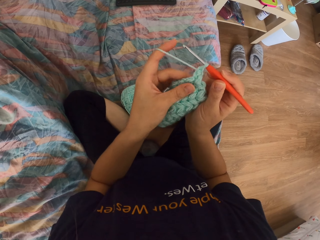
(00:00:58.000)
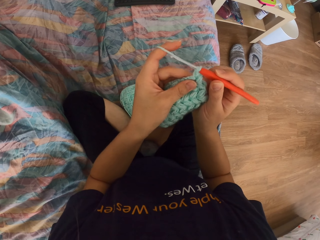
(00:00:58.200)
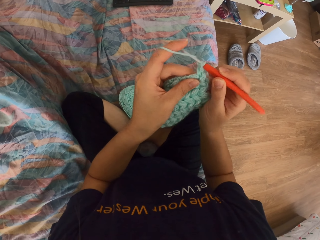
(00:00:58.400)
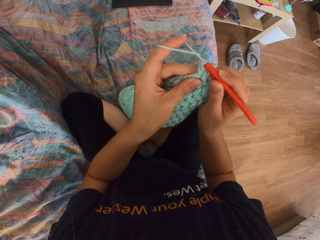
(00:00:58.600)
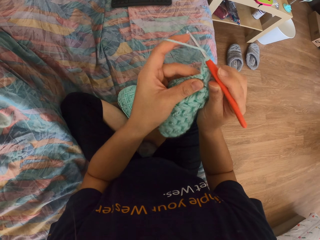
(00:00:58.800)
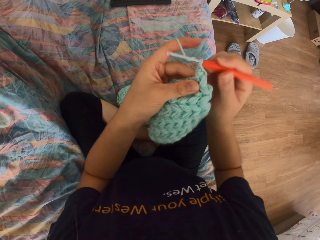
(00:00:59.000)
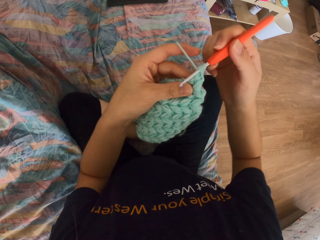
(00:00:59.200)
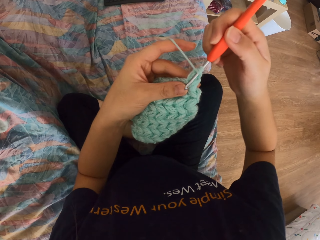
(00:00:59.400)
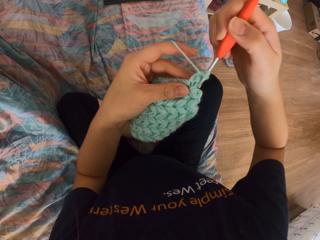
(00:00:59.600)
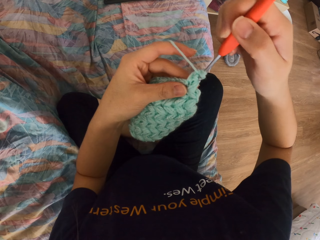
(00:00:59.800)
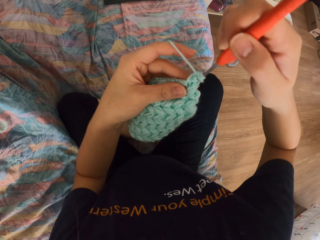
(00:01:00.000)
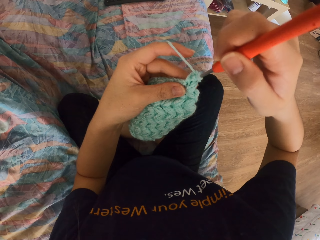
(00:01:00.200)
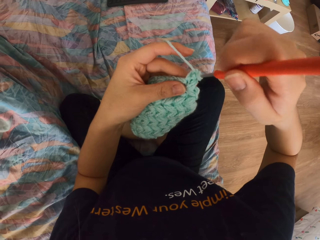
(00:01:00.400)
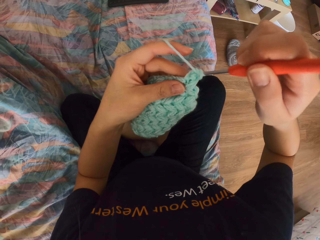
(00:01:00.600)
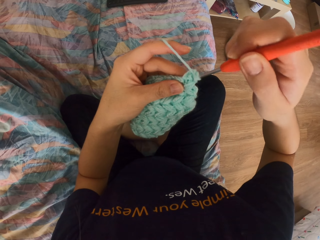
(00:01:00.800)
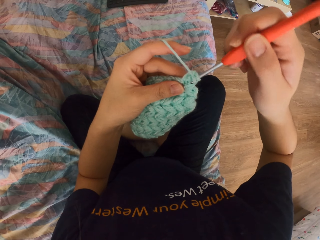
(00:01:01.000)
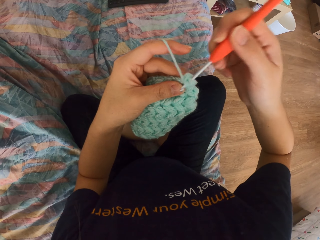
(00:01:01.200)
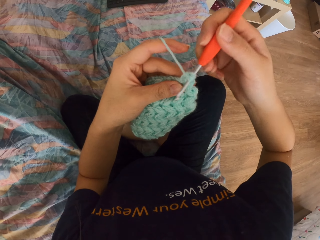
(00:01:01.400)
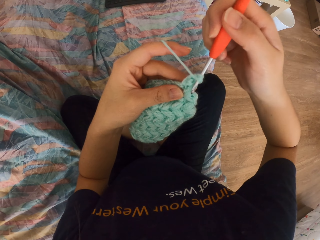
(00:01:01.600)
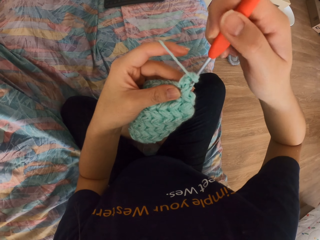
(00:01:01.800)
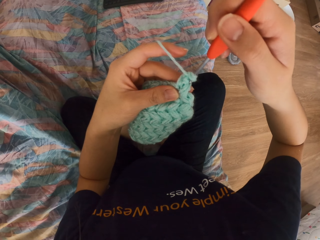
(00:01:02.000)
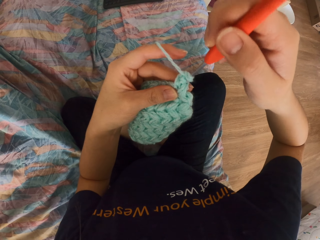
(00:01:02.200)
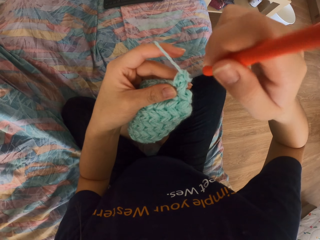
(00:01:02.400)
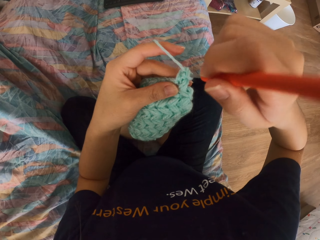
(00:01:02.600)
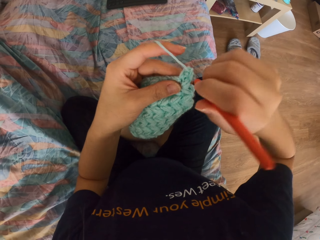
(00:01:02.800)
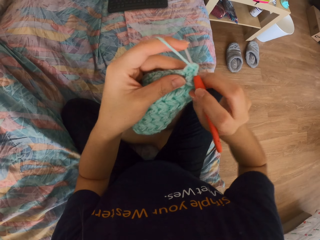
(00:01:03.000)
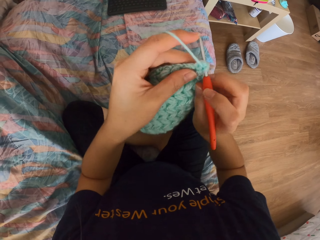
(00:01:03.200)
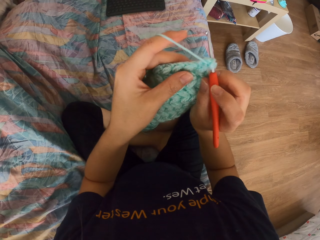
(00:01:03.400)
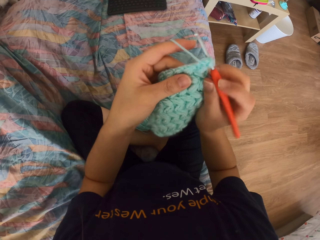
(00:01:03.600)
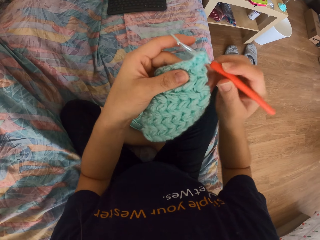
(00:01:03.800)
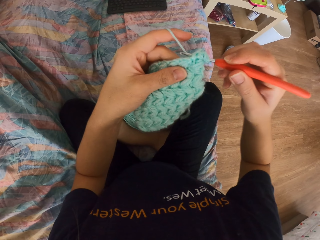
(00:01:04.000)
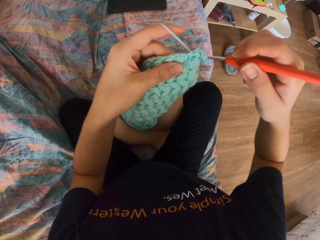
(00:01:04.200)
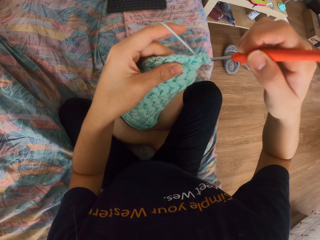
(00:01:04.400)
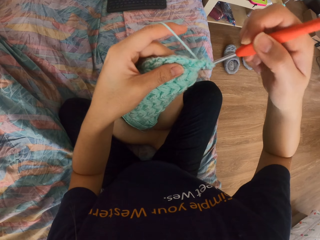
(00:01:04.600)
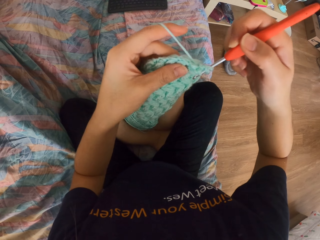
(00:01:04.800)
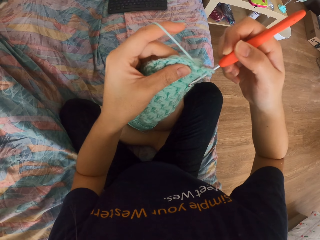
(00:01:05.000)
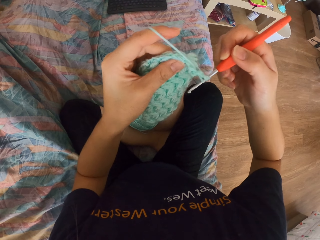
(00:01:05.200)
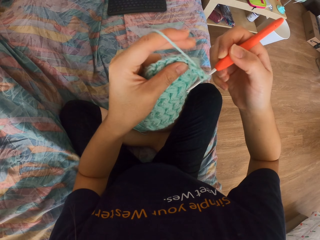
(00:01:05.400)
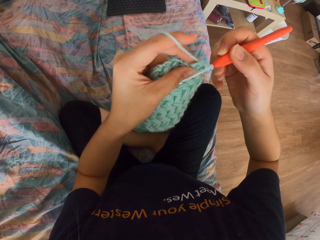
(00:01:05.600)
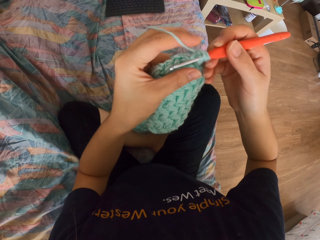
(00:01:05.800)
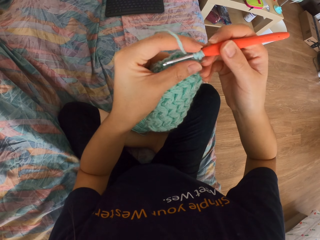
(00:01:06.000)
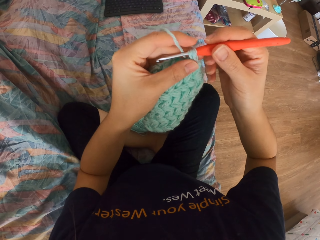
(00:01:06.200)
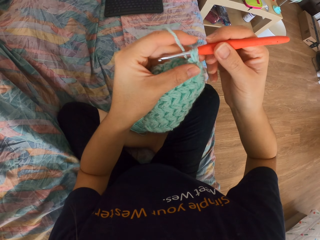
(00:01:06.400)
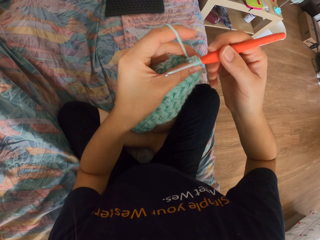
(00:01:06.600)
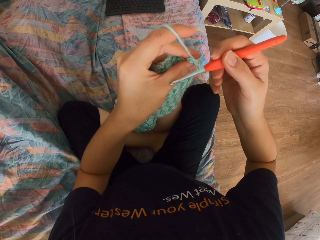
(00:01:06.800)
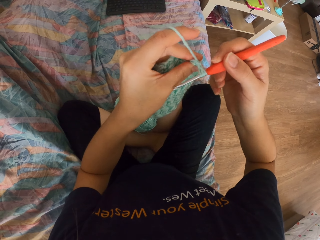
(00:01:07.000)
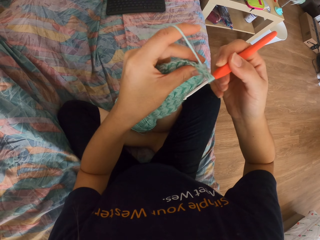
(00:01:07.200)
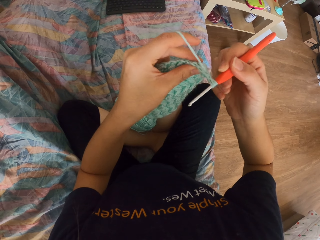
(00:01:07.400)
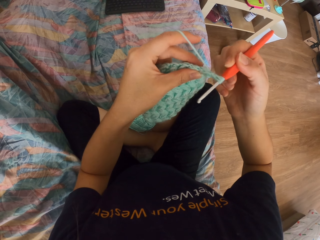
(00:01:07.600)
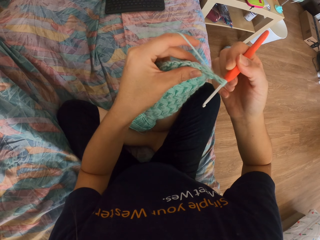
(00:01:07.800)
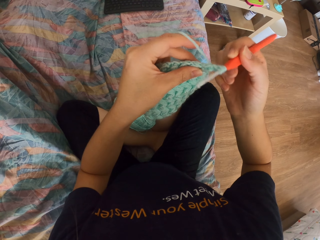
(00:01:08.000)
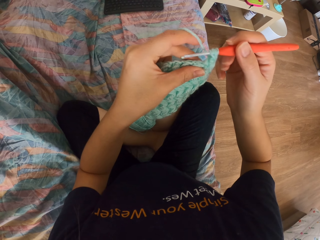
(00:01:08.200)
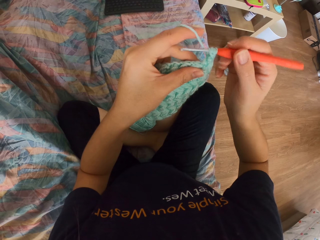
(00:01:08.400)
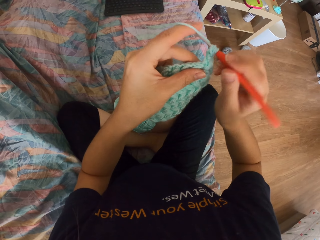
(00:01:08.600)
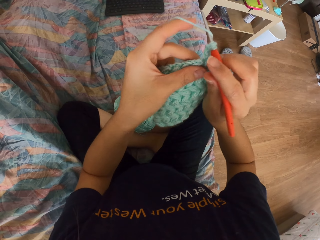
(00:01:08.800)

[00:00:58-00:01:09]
The camera wearer stares at the garment. They knit the garment. They insert the crochet into the thread fabric. They pull the thread with the crochet.

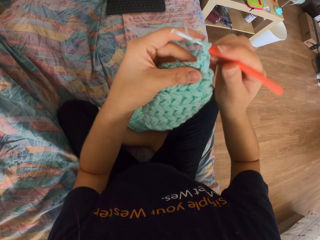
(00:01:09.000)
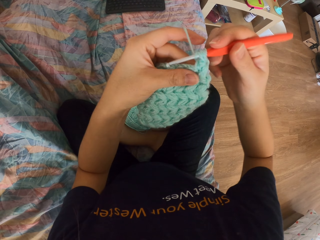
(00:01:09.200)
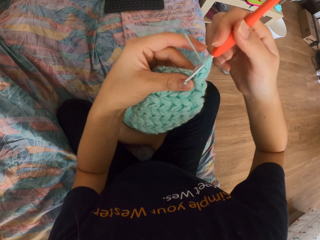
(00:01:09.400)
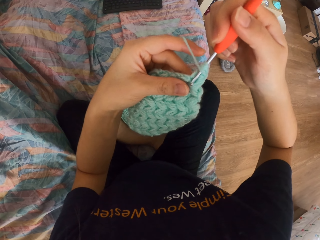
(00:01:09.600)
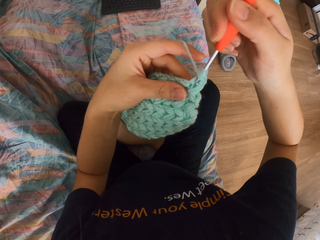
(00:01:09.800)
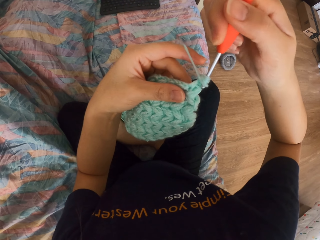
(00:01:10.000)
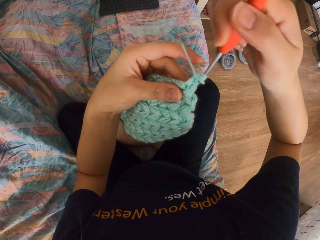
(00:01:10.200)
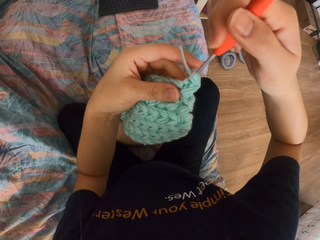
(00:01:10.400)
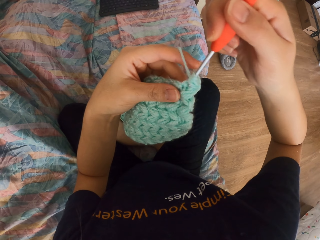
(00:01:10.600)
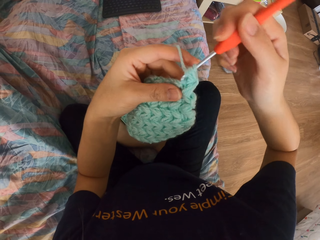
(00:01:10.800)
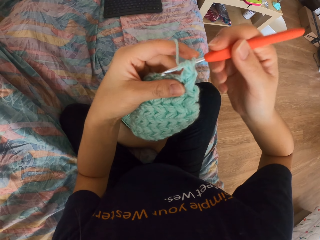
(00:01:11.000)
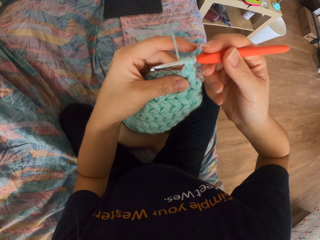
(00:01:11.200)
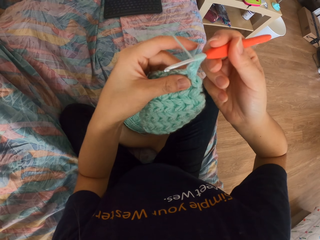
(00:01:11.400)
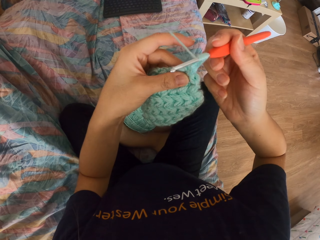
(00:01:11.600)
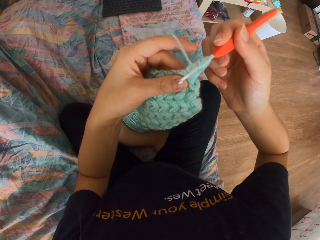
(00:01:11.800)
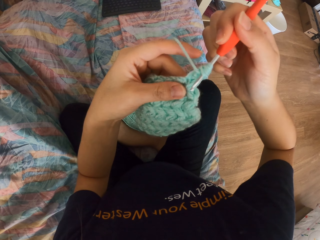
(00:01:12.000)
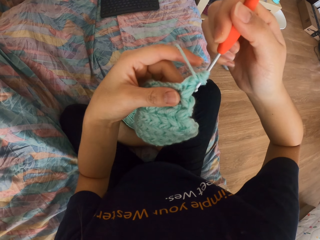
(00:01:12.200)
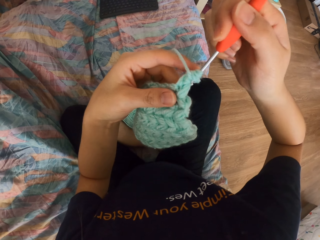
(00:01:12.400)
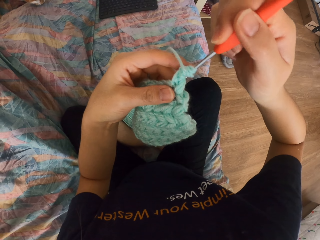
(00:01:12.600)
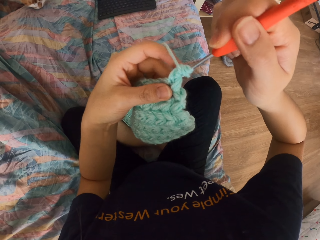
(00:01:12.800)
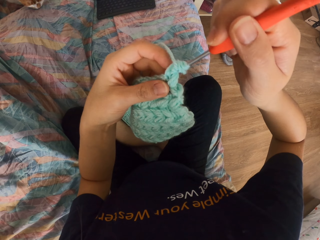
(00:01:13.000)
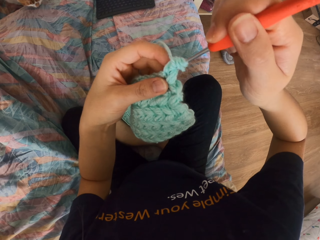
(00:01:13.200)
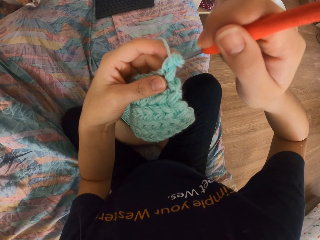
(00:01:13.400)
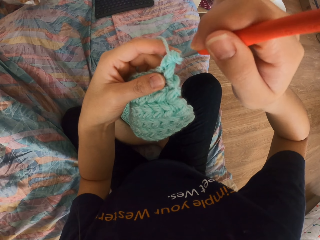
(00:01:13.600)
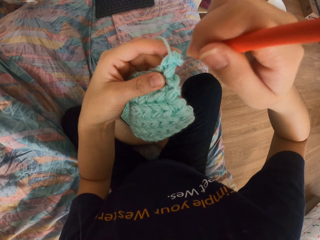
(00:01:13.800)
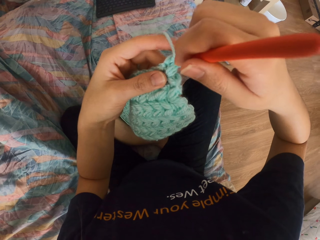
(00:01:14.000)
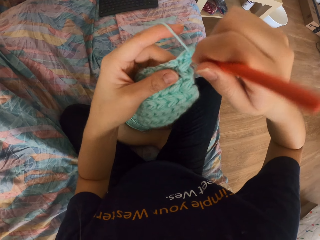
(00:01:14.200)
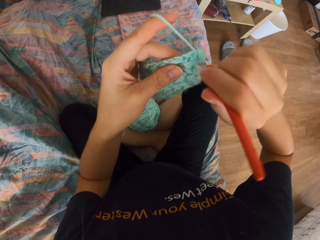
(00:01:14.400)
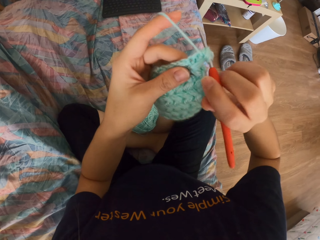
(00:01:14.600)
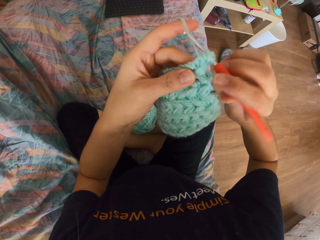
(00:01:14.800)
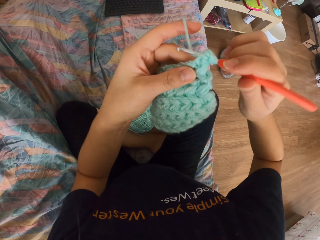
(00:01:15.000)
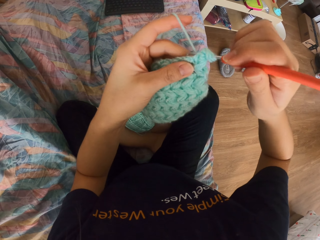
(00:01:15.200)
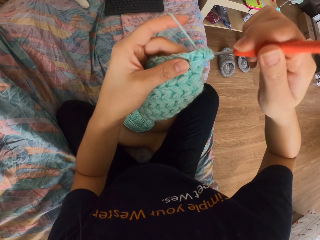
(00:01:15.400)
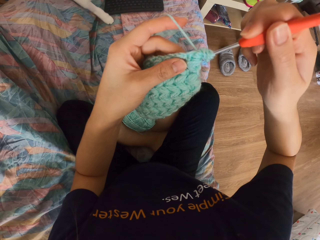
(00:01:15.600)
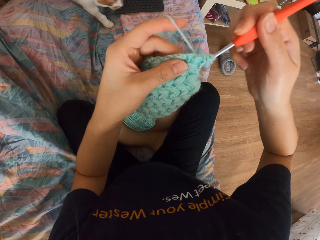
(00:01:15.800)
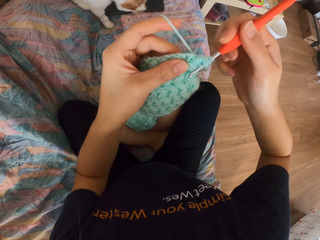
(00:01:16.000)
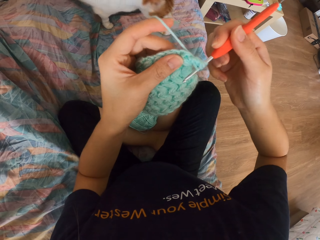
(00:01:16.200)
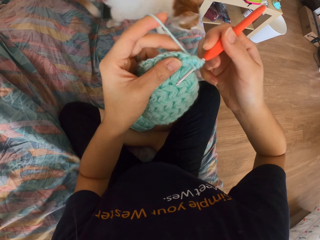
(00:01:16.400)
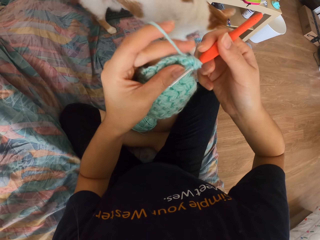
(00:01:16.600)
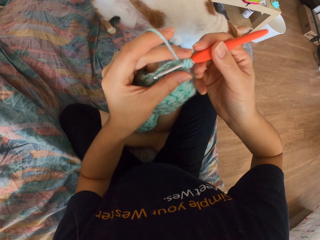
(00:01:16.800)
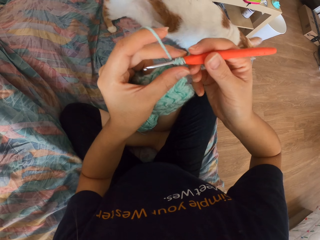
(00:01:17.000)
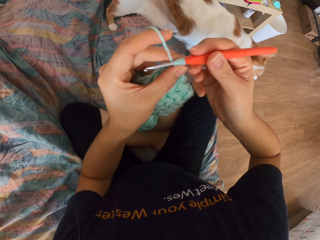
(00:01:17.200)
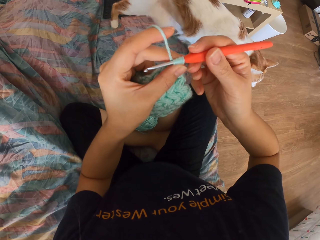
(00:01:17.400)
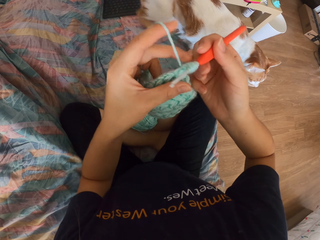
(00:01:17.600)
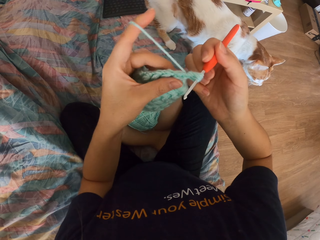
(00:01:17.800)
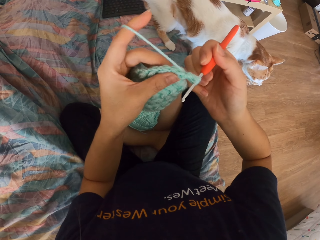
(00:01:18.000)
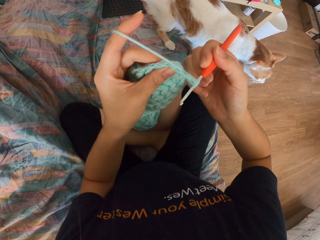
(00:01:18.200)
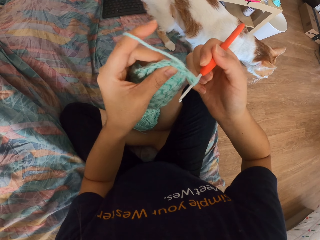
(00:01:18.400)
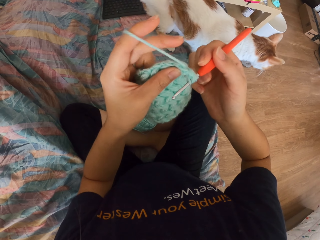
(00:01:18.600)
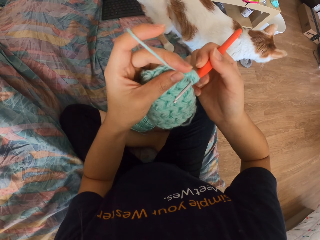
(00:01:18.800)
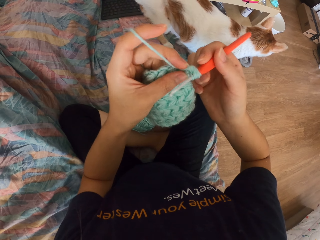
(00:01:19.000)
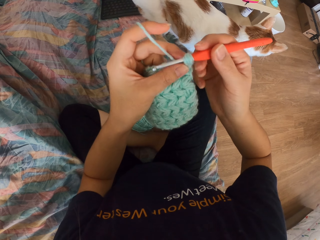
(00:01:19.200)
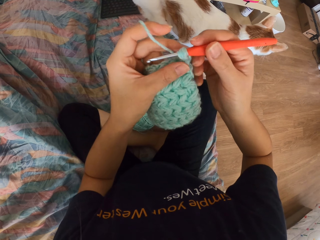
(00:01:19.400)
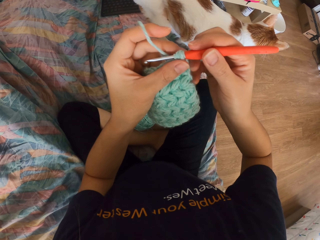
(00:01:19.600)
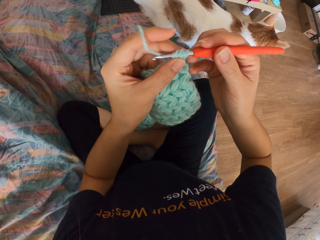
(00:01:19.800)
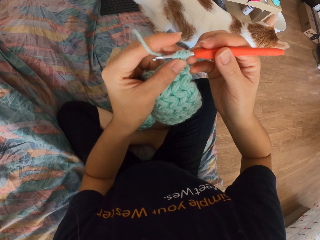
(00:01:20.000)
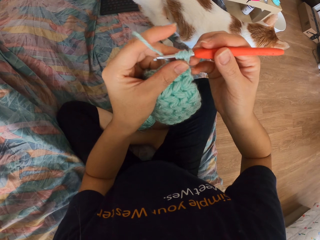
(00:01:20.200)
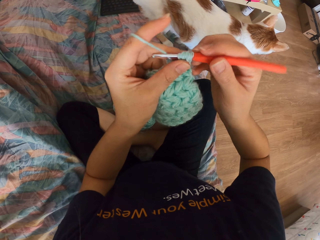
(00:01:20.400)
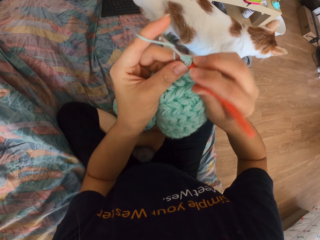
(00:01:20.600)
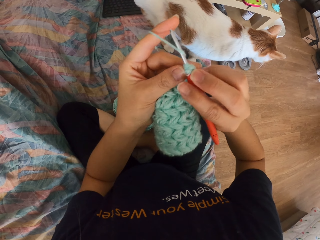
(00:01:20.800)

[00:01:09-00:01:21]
The camera wearer inserts the crochet into the thread fabric. They do it again. They pull the thread with the crochet.
